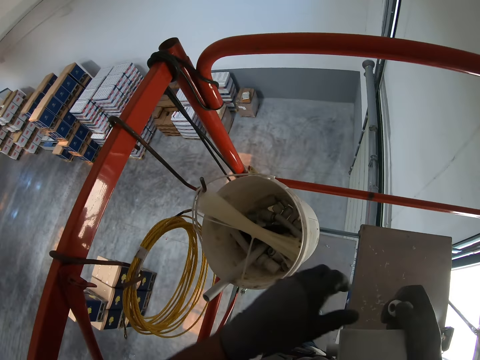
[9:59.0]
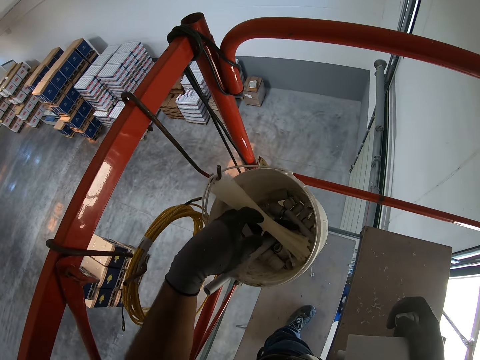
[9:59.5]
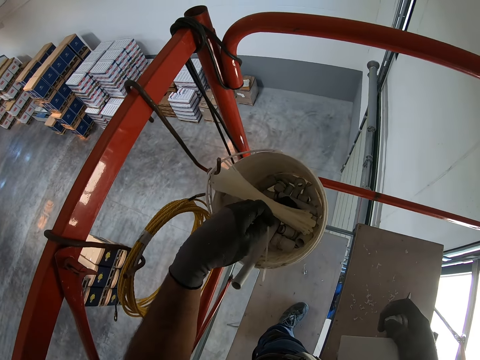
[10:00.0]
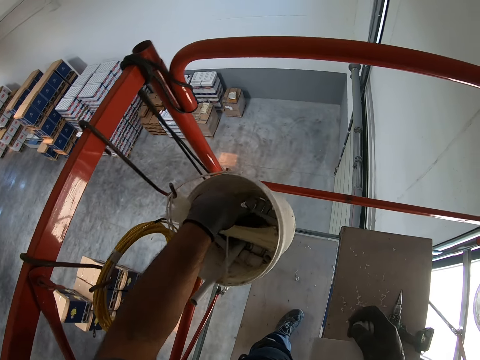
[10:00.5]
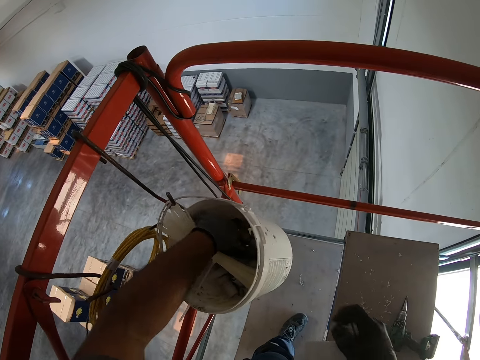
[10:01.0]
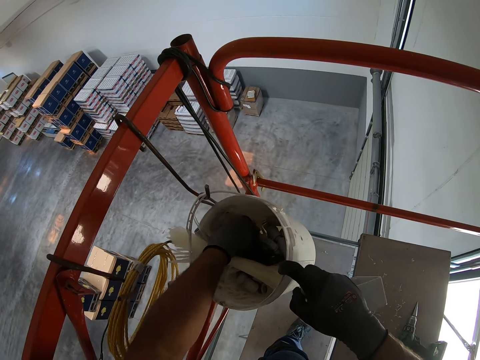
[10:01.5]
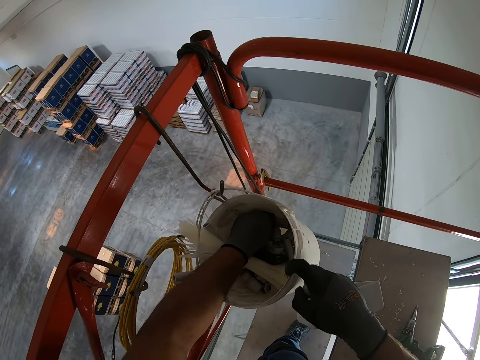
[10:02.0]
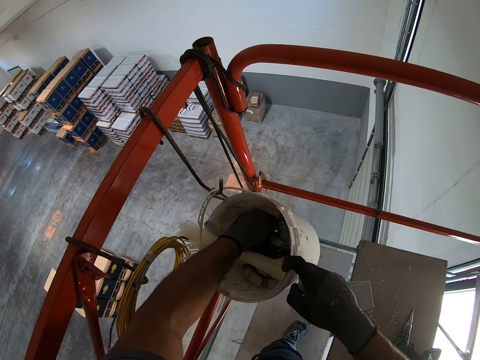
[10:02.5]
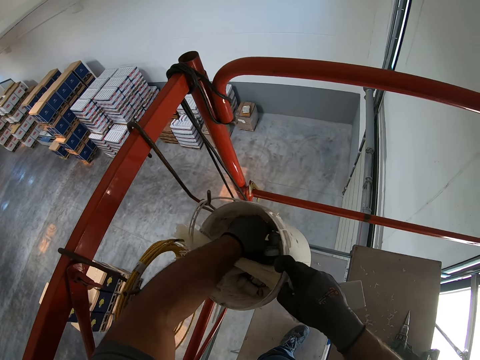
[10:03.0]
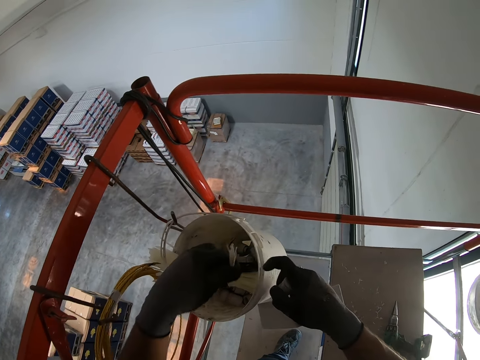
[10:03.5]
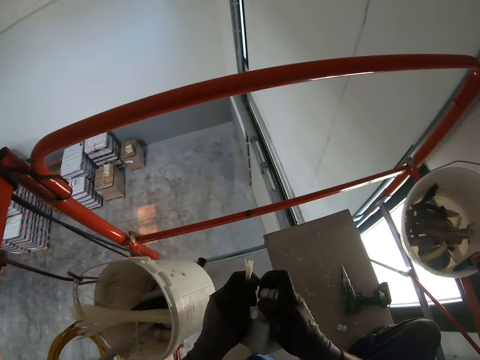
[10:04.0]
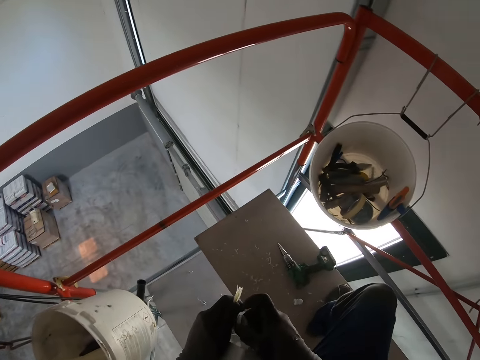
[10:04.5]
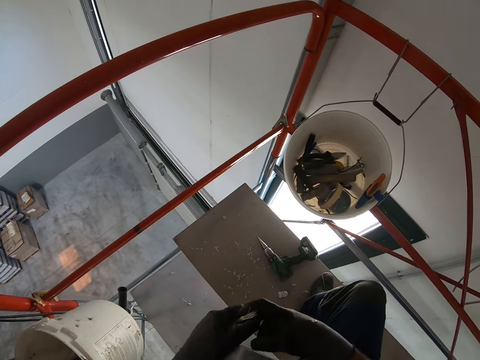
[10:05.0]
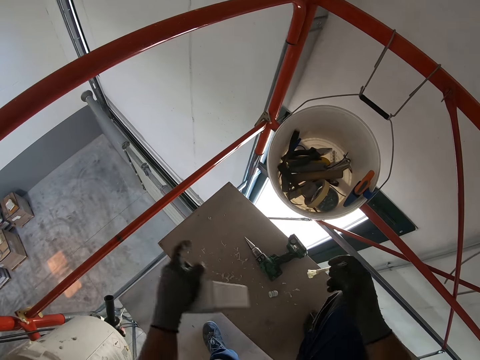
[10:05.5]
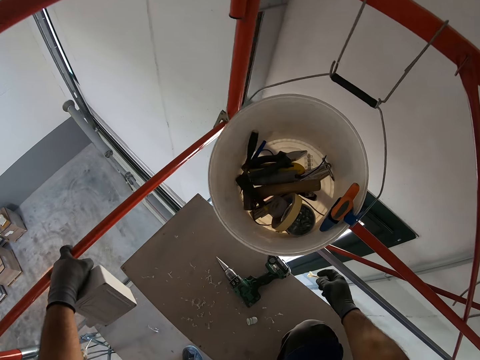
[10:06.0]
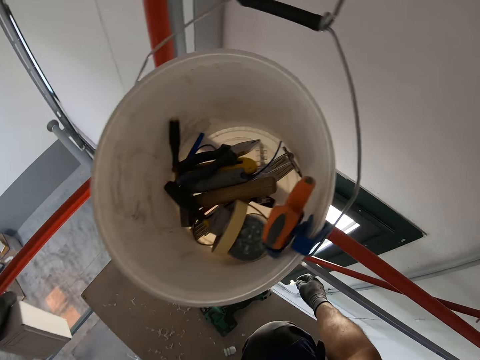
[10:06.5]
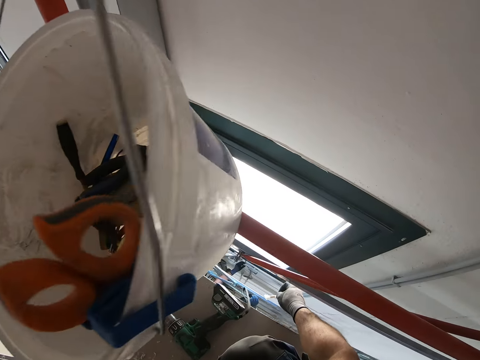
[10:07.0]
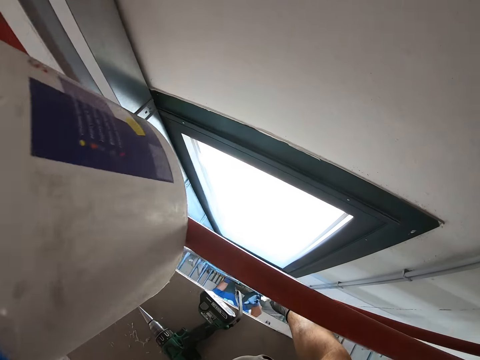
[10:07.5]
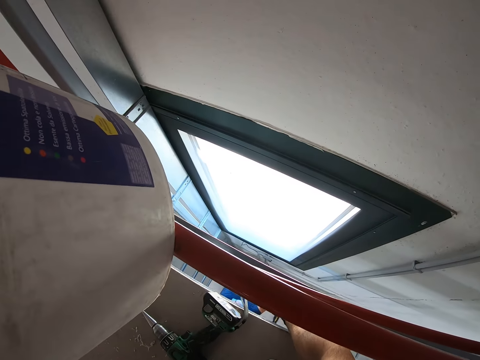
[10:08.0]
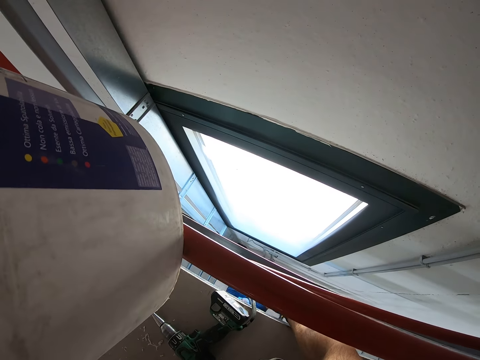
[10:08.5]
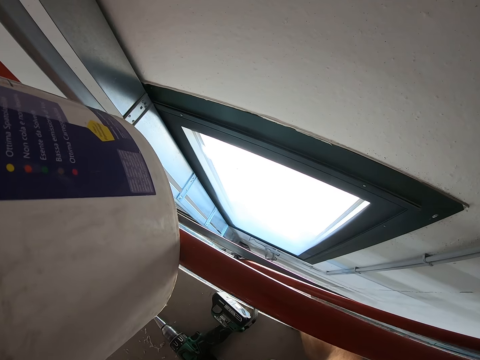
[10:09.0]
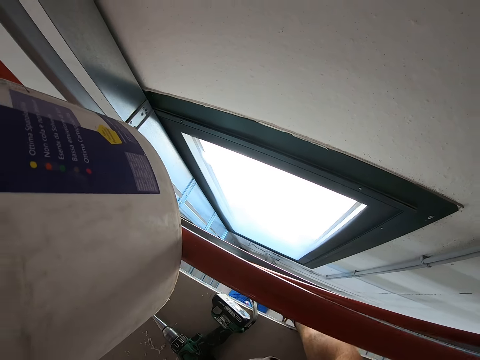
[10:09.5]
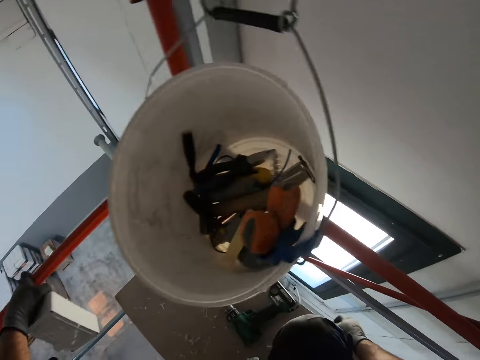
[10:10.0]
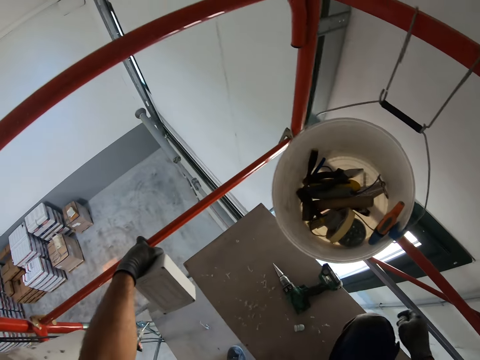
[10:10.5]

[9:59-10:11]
The camera wearer scatters the items in the bucket. He removes the brush from the bucket. He places the fuse holders in his left hand. He places the brush in his right hand. He hands the brush to a woman. The camera wearer puts something down.

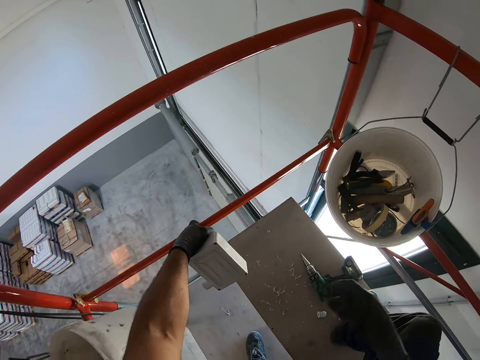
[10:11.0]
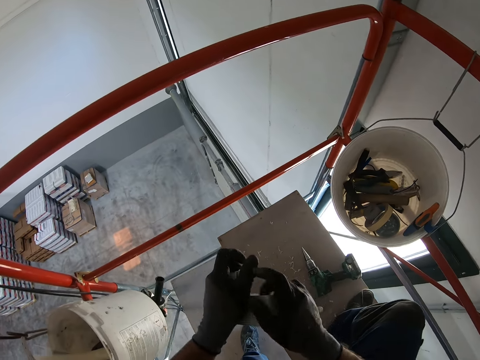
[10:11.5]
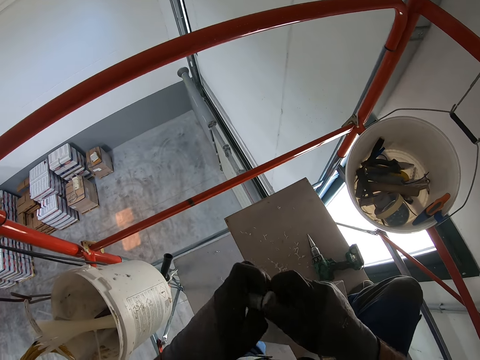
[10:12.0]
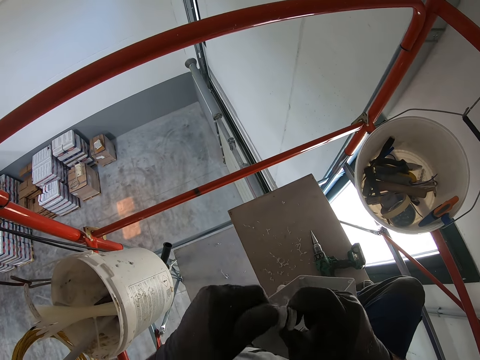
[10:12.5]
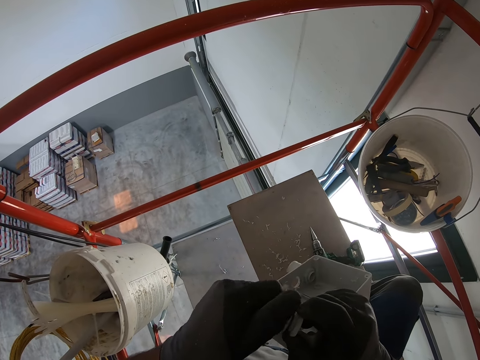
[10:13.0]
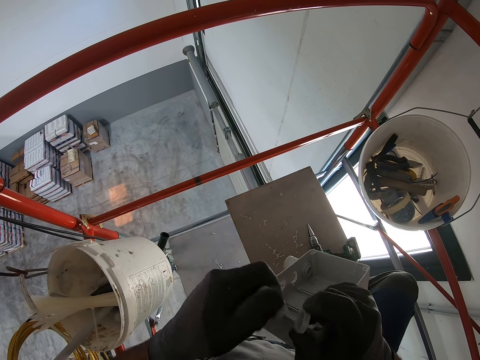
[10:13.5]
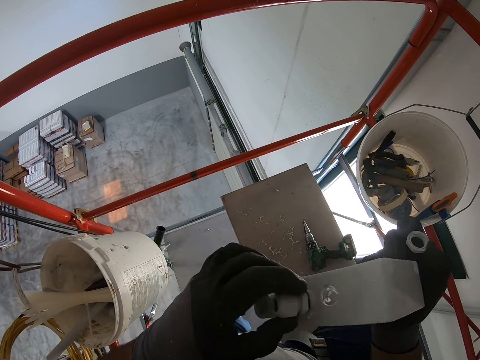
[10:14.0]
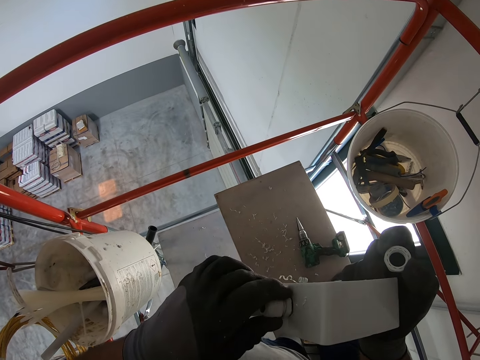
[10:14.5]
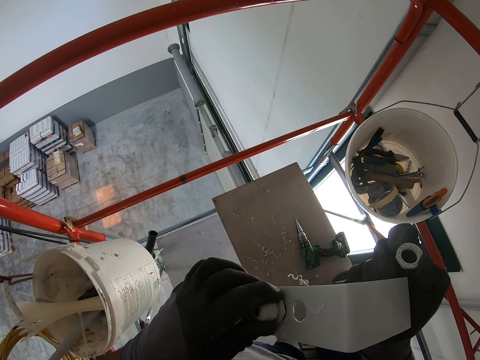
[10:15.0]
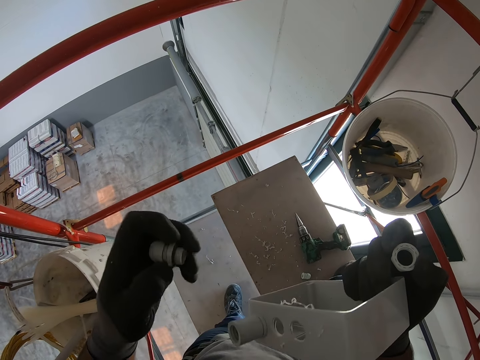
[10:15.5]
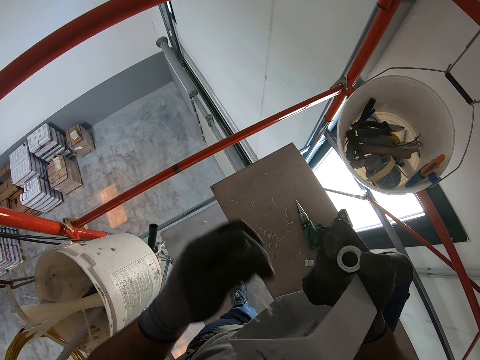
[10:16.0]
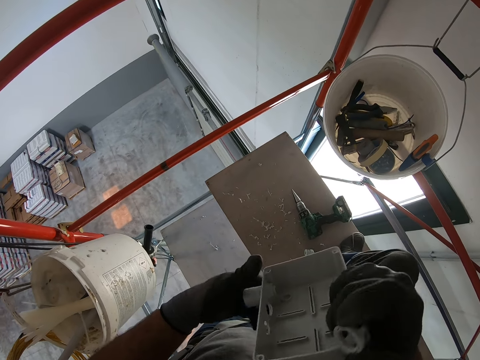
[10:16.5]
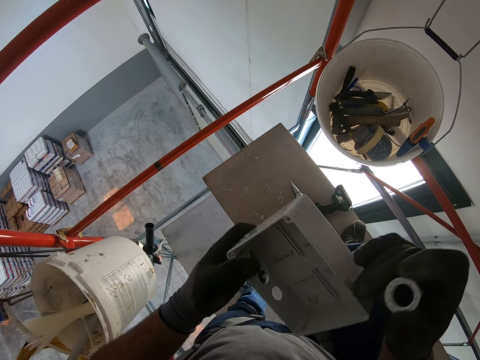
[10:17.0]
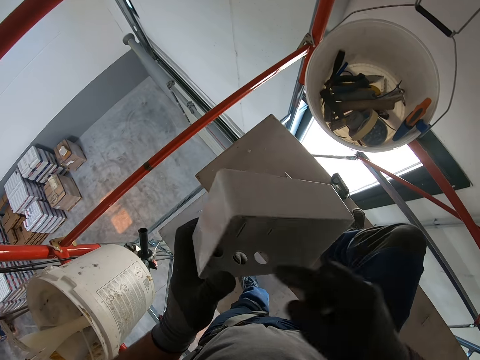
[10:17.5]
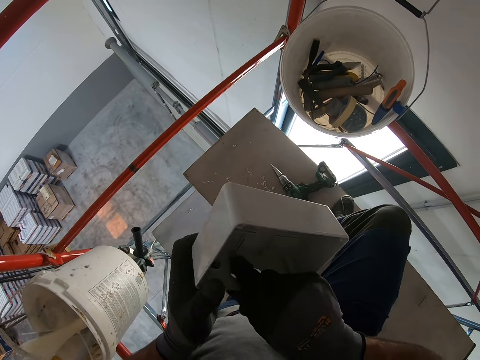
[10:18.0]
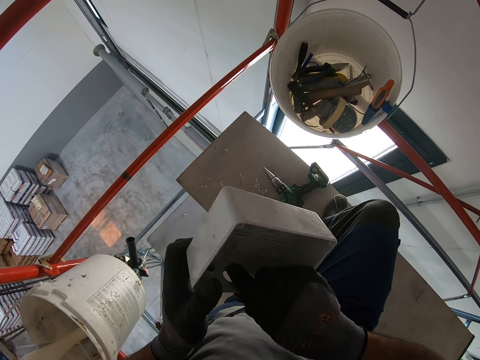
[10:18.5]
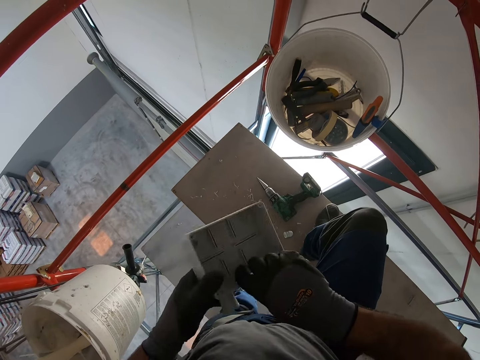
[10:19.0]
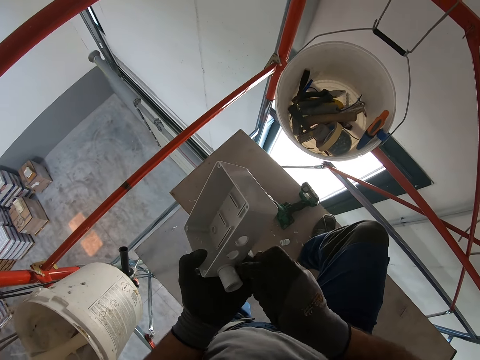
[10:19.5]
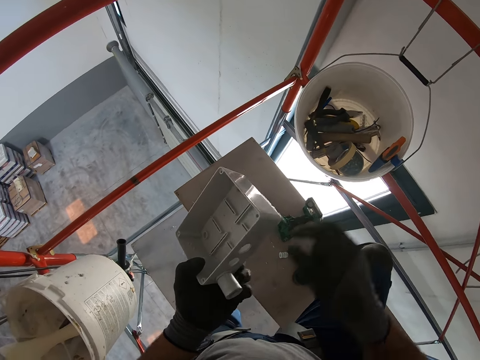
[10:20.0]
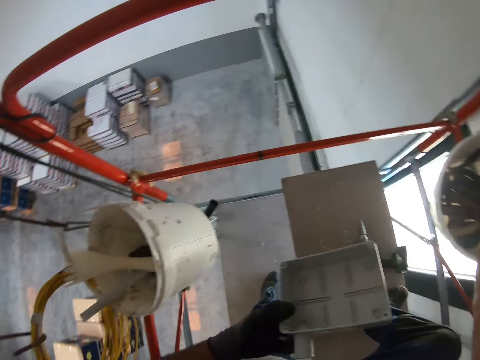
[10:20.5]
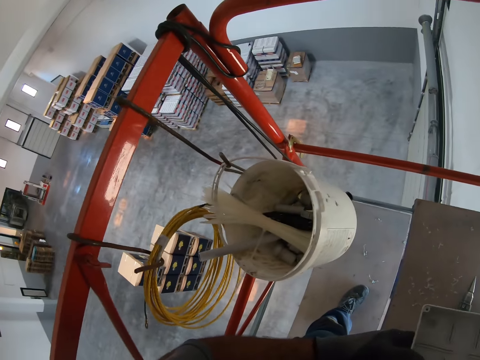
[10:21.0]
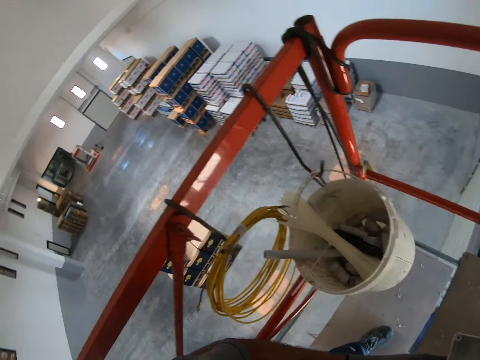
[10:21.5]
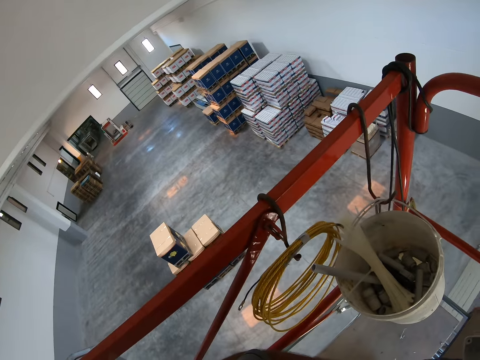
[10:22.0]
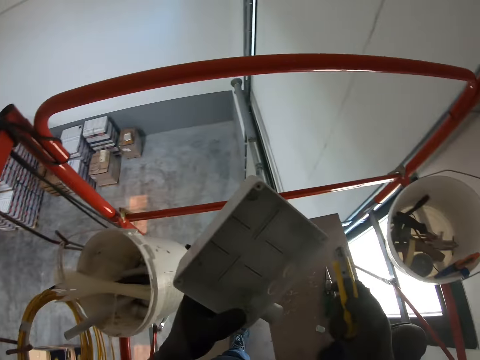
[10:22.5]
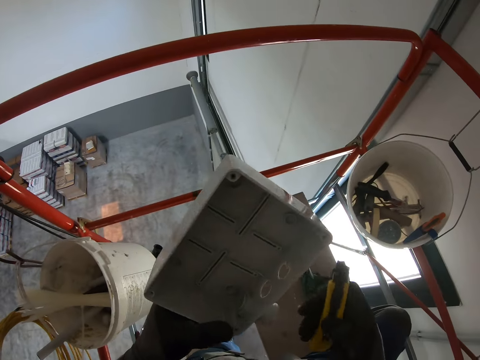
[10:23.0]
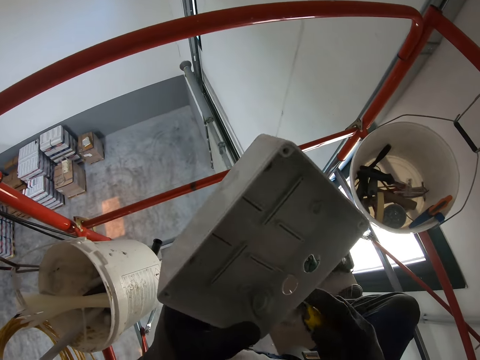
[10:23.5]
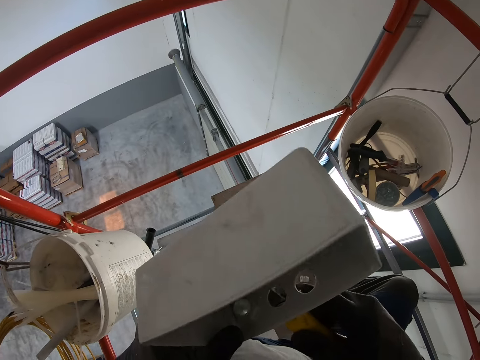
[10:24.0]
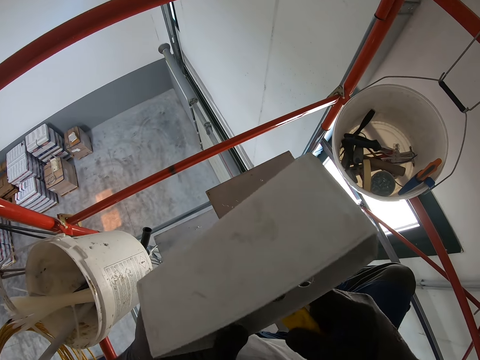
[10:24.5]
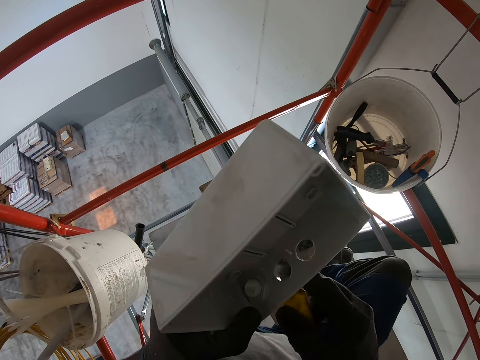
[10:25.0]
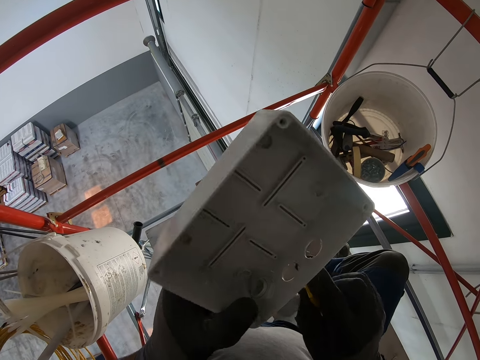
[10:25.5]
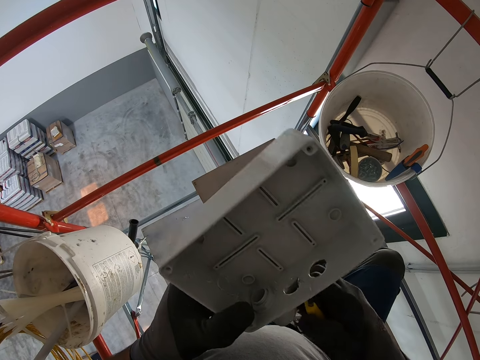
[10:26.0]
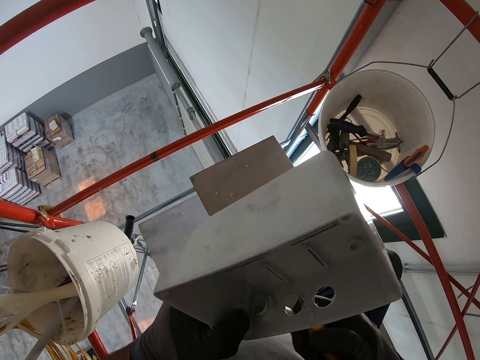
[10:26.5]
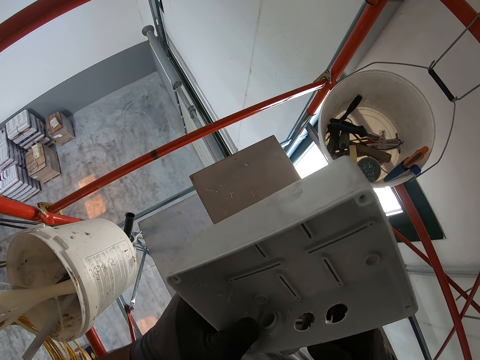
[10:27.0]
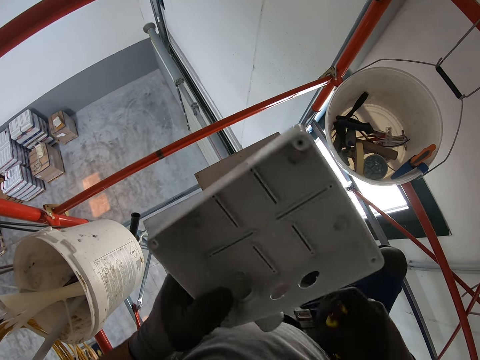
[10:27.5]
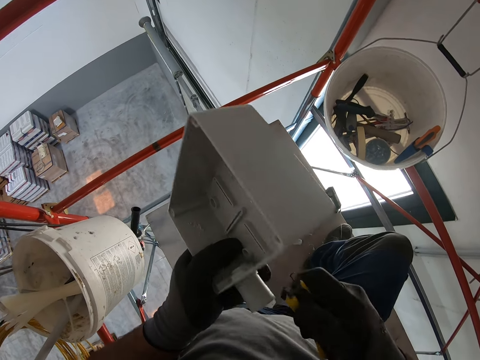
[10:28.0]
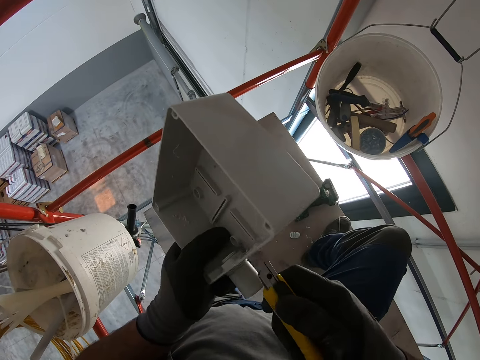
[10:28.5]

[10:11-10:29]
The camera wearer places the fuse box in his right hand. He separates the fuse holders. He opens the terminal screw. He fixes the terminal screw. He places the fuse holder in the fuse box. He wipes the fuse box with his hand. He looks around. He takes a utility knife. He cuts the fuse holder with the utility knife. He enlarges the terminal hole with the knife.
